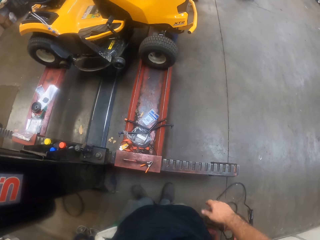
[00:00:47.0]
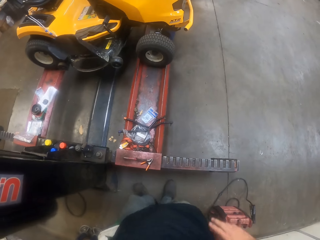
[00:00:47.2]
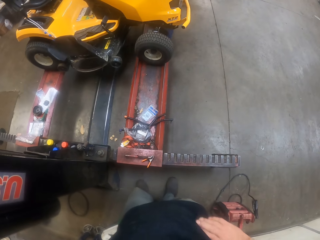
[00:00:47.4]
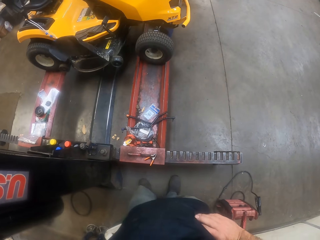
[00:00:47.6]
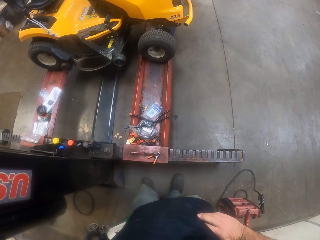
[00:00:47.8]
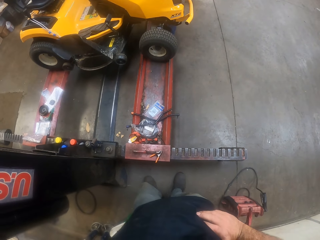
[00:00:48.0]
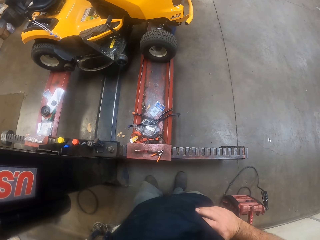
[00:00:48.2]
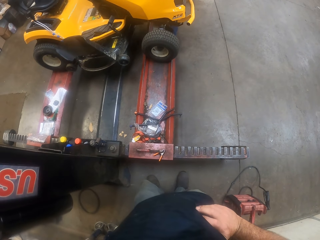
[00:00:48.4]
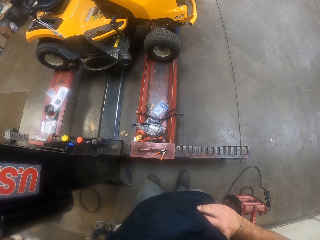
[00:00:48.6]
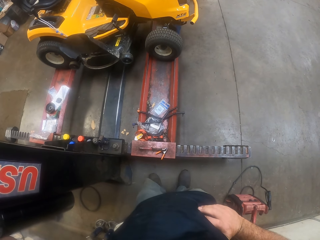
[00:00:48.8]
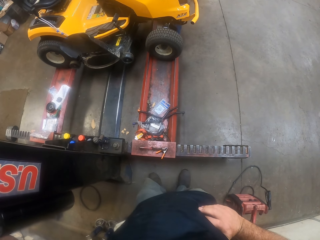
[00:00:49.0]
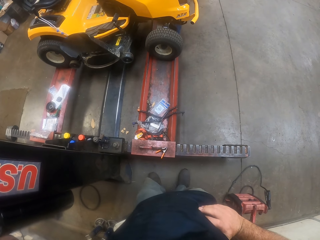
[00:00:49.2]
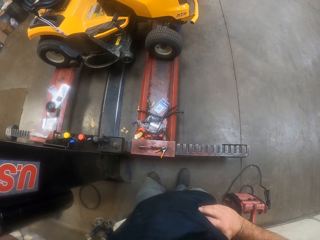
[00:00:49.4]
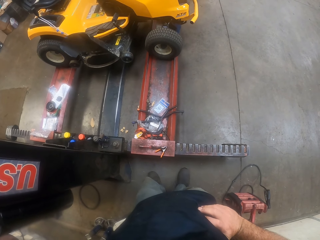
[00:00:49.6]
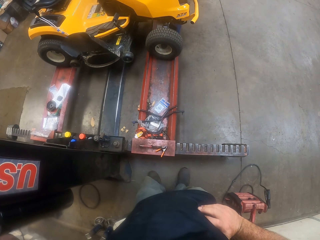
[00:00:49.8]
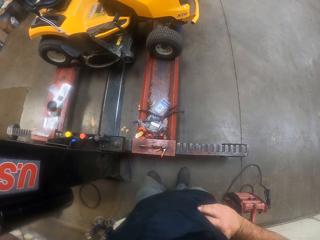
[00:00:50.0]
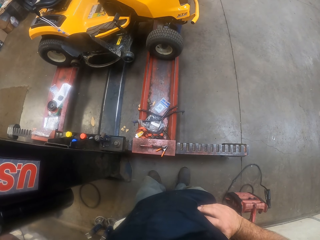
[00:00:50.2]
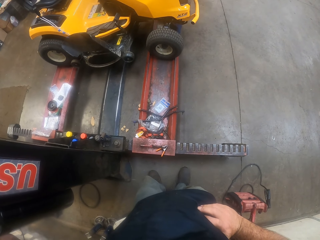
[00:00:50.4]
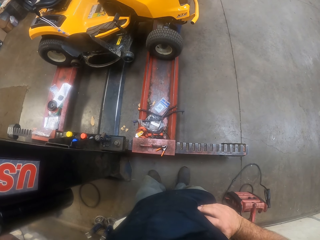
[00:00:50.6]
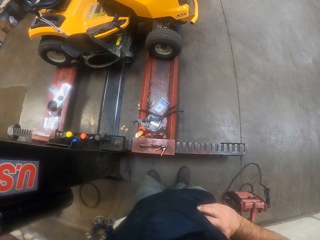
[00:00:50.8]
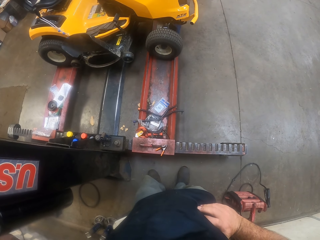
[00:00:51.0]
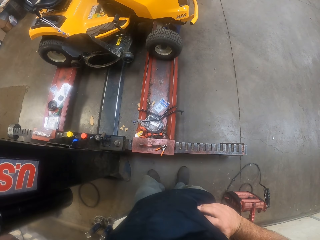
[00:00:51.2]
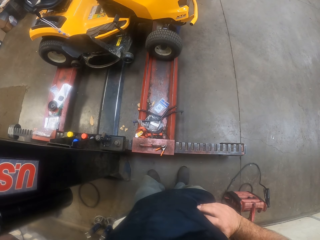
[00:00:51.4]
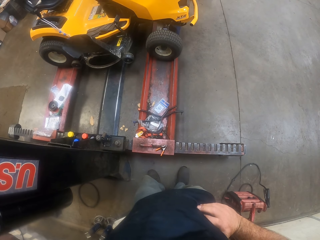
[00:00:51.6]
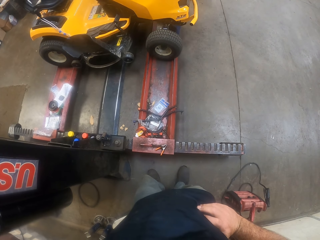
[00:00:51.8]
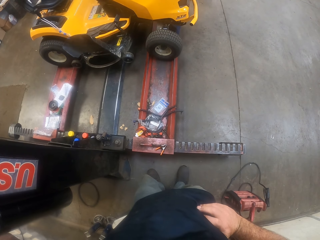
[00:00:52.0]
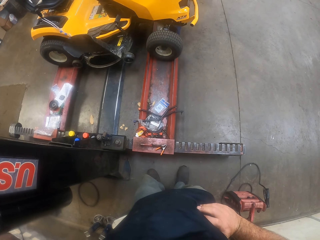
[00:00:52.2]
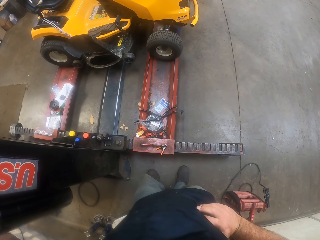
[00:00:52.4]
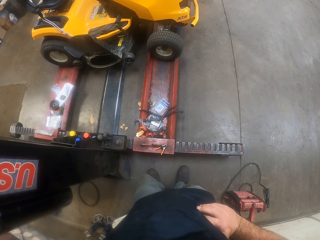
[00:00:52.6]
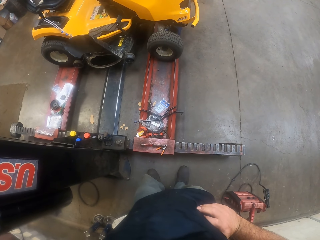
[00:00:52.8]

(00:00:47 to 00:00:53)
The camera wearer looks around.

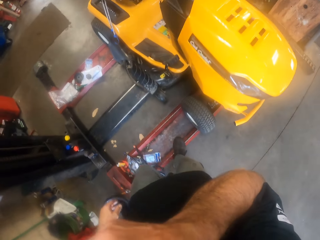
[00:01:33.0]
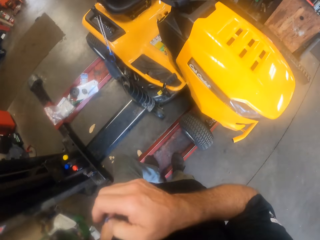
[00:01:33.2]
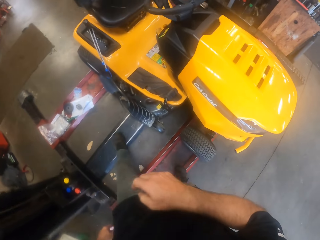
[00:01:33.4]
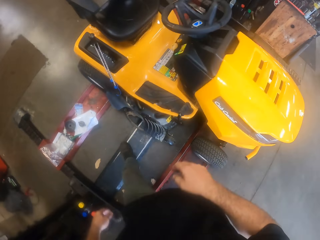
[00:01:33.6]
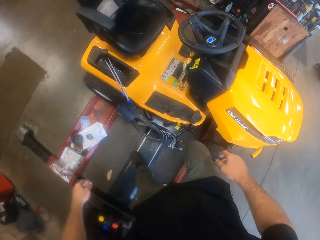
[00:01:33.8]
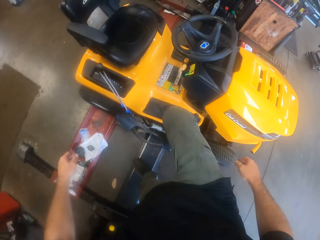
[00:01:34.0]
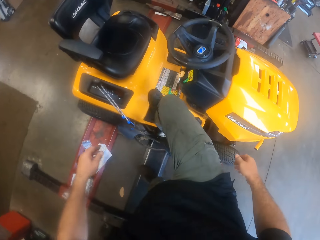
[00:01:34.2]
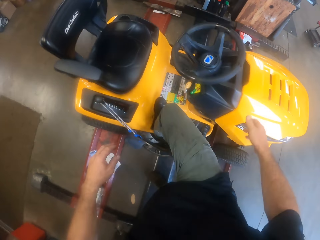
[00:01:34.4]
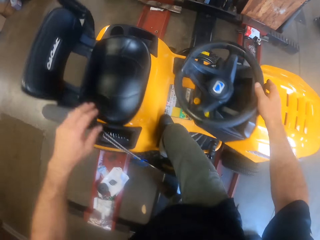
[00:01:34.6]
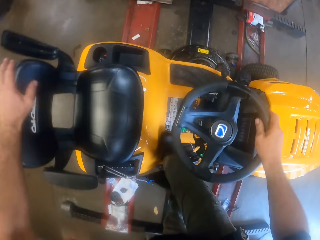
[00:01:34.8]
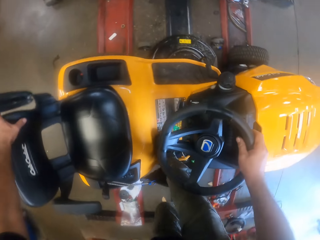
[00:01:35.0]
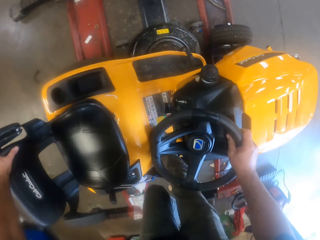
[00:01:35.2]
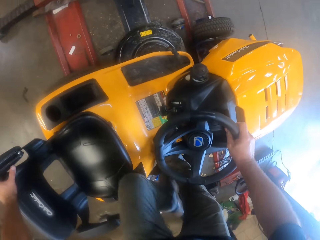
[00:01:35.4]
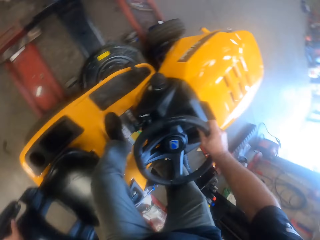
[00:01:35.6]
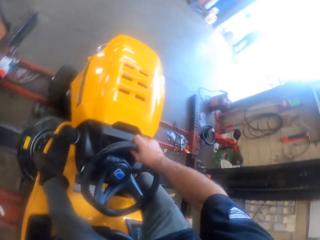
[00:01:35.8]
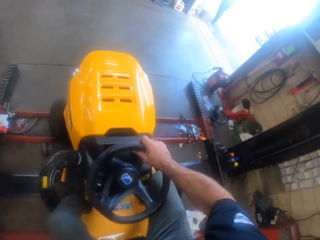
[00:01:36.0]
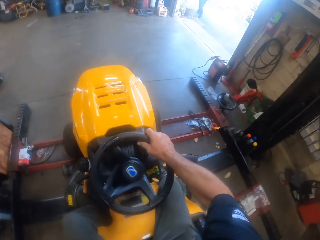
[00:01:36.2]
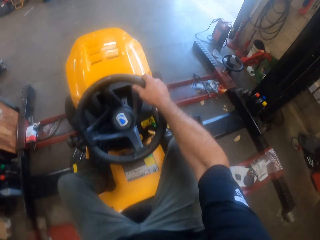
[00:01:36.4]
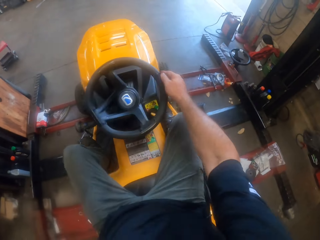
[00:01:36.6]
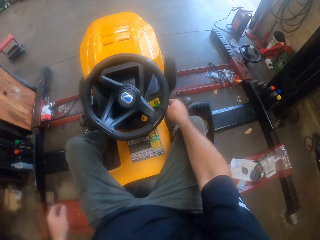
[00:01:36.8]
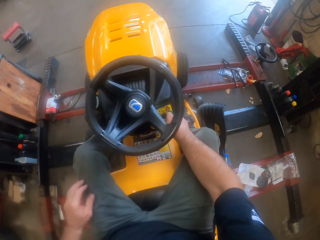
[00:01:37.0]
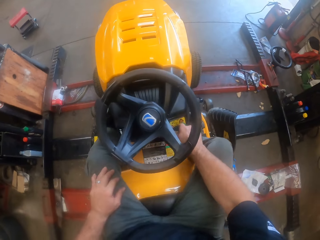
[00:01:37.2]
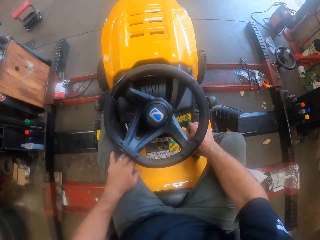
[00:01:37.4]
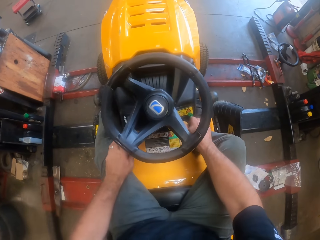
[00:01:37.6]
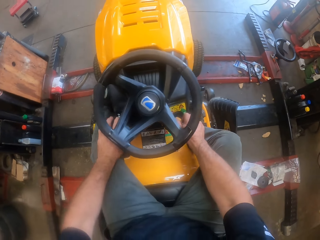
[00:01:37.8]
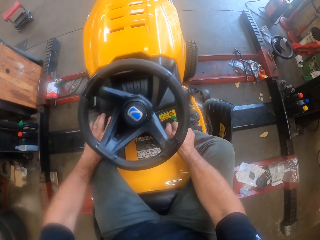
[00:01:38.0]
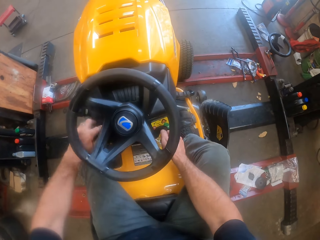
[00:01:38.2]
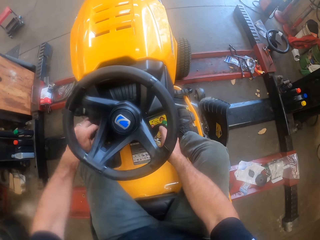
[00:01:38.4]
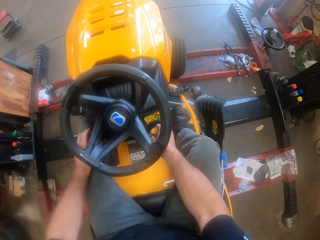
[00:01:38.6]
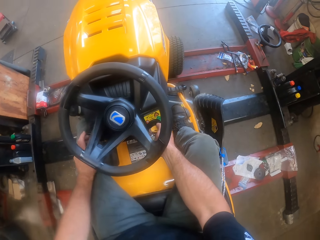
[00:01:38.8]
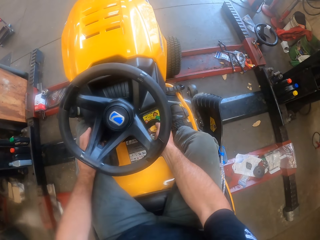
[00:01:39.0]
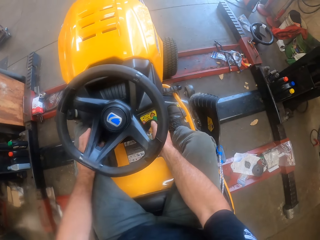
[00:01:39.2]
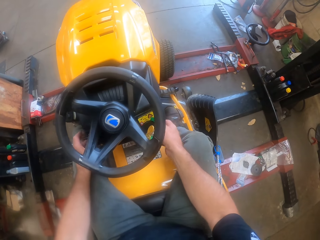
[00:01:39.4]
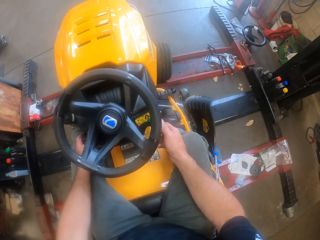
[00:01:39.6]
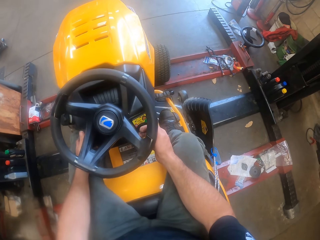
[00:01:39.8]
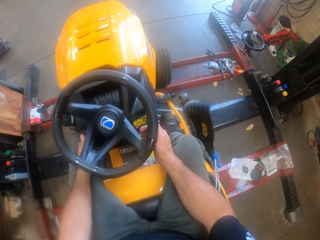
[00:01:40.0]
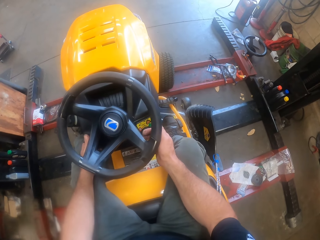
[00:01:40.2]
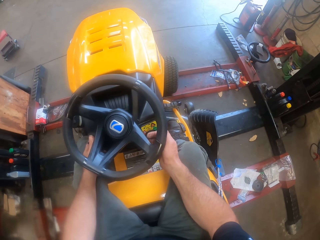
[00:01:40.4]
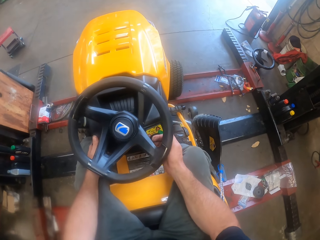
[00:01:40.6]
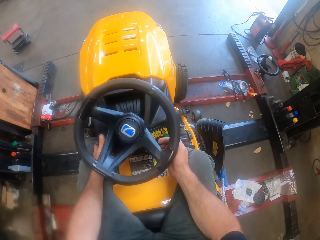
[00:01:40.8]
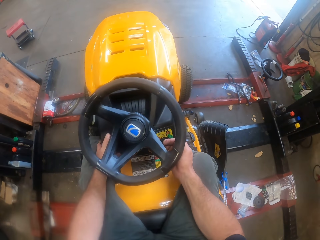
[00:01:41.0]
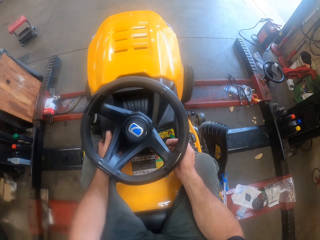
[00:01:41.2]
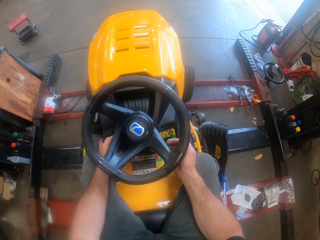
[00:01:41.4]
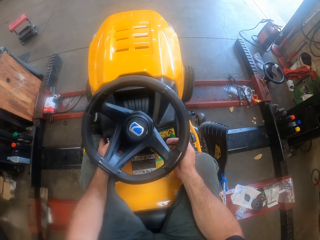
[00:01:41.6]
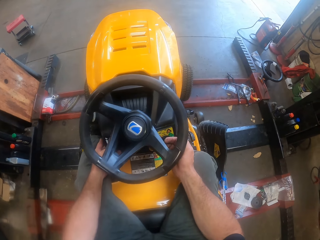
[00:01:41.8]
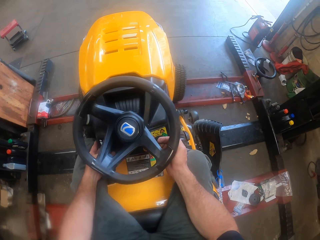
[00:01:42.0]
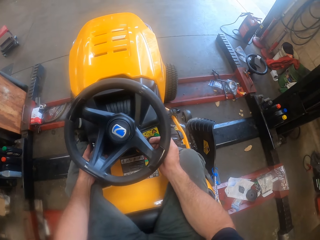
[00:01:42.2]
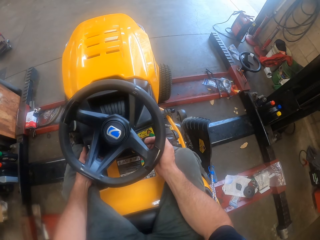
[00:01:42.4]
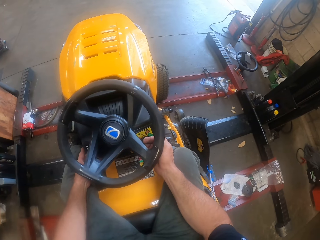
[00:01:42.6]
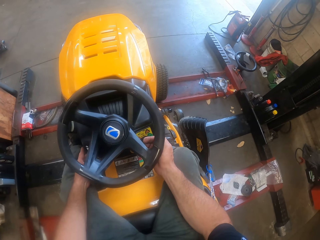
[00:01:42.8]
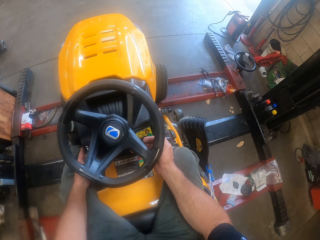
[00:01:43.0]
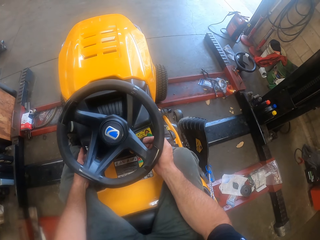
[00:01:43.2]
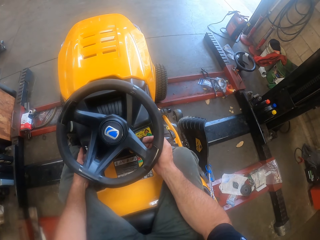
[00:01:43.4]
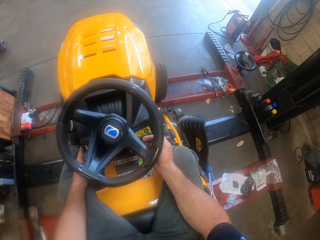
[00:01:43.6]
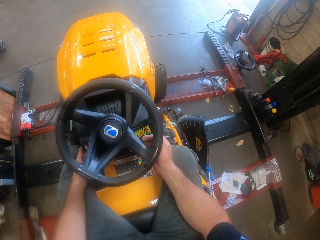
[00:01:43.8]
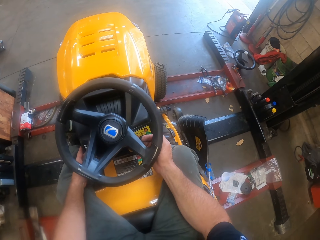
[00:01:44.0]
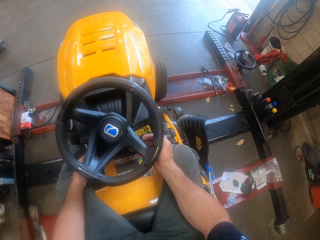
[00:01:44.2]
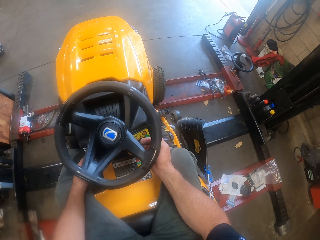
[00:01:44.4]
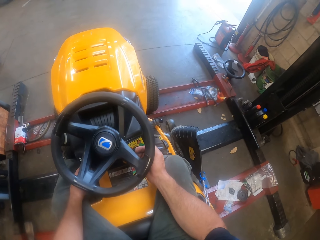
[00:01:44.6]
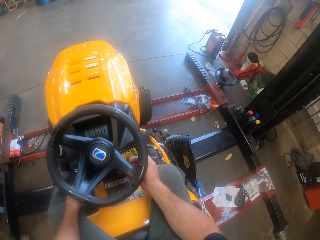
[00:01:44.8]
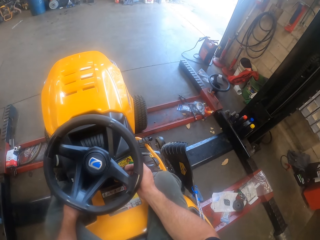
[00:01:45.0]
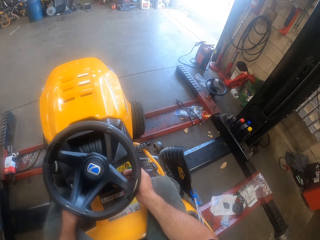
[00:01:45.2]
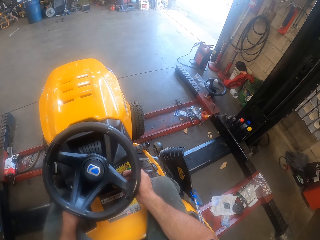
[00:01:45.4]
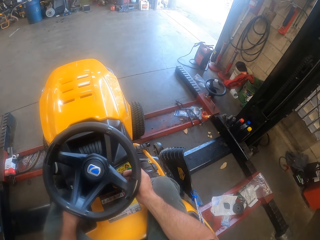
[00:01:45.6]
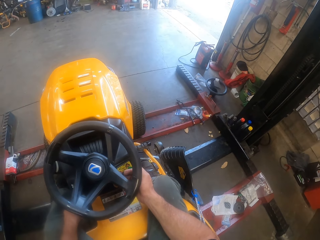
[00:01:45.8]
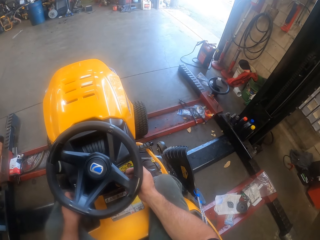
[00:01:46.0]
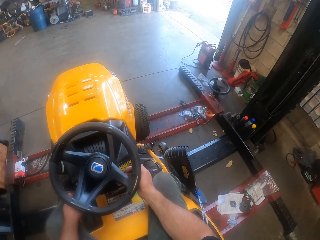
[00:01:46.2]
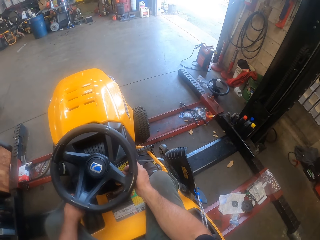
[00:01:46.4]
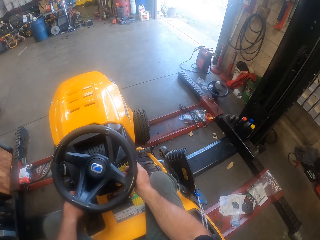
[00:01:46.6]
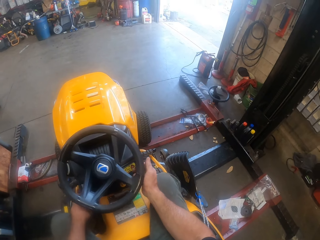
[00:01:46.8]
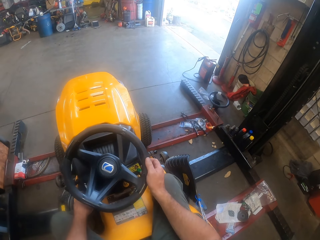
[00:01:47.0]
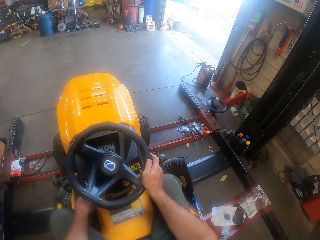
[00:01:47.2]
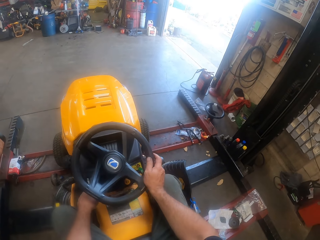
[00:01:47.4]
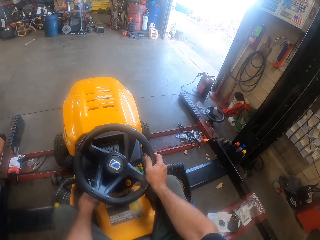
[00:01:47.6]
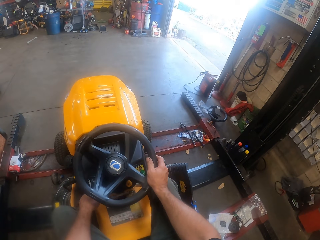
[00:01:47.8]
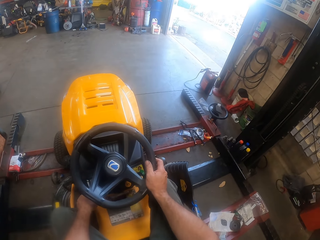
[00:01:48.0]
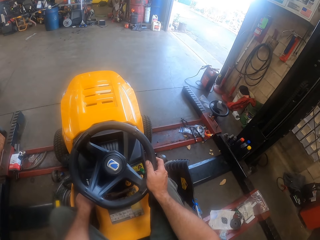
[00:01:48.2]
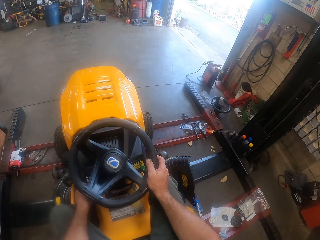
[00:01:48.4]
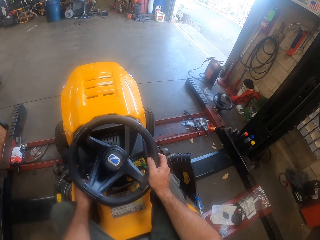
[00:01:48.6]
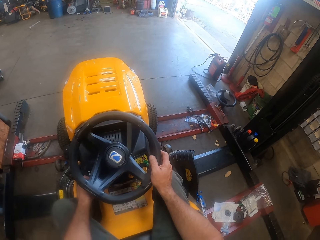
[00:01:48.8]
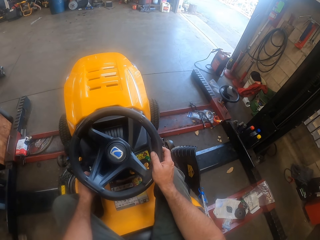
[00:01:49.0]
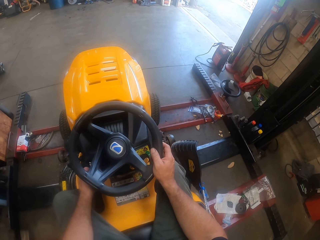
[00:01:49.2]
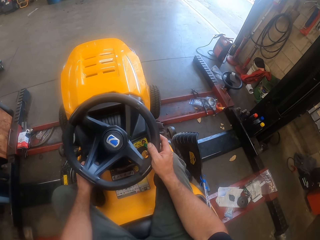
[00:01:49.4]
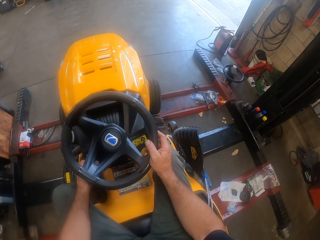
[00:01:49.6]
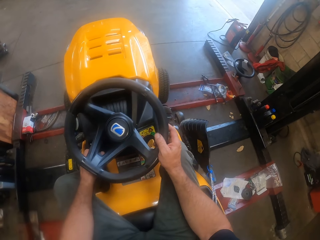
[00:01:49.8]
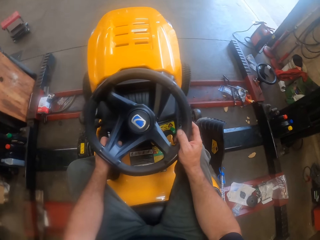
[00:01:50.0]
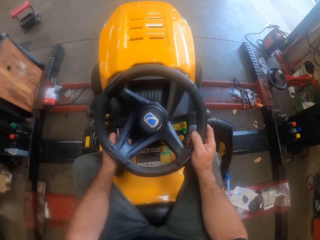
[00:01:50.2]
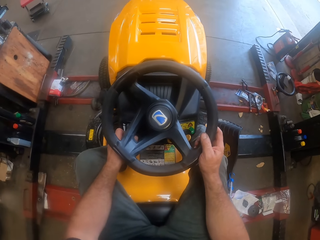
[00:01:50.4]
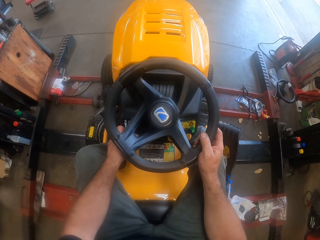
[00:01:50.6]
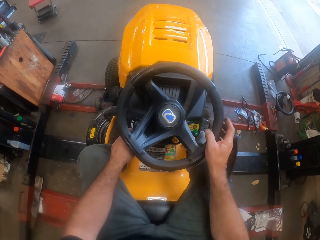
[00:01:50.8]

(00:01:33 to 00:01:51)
The camera wearer wipes his face with his right hand. He mounts the riding mower. He sets the lawn mower. He starts the riding mower with his hands. He holds the steering wheel with his right hand.
